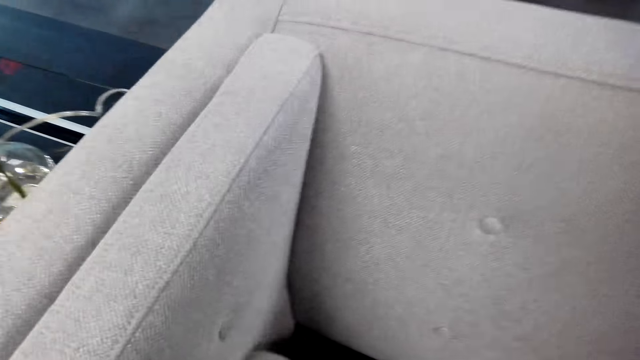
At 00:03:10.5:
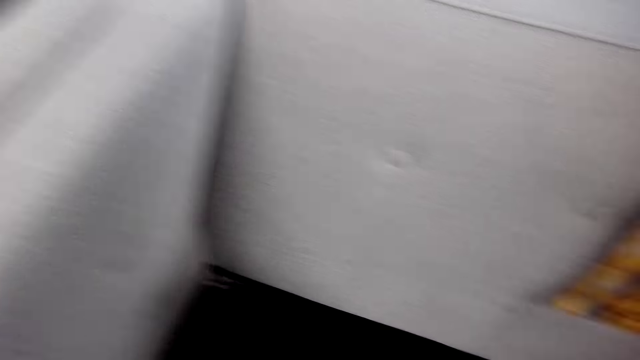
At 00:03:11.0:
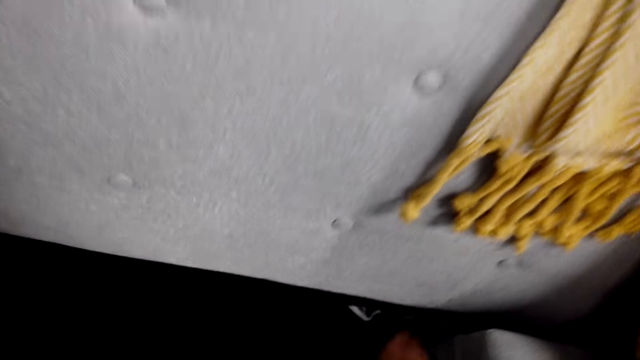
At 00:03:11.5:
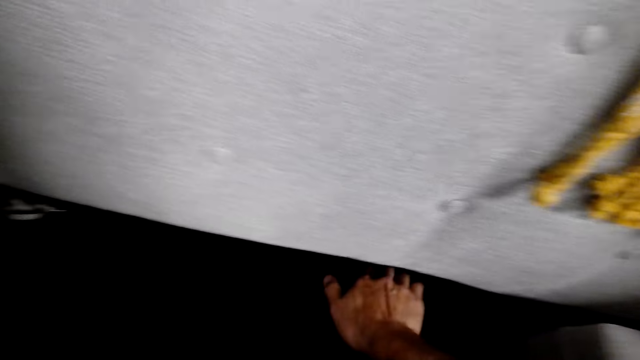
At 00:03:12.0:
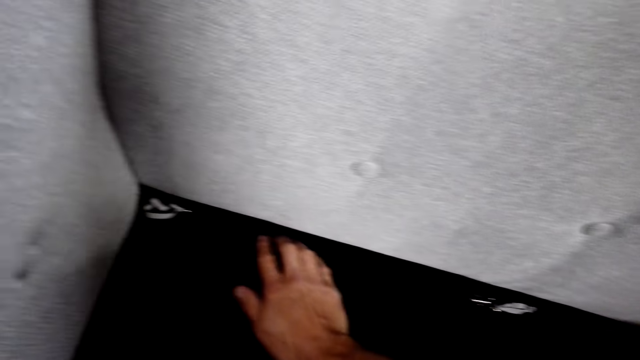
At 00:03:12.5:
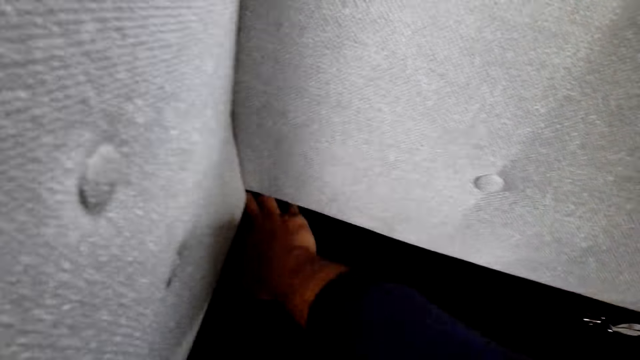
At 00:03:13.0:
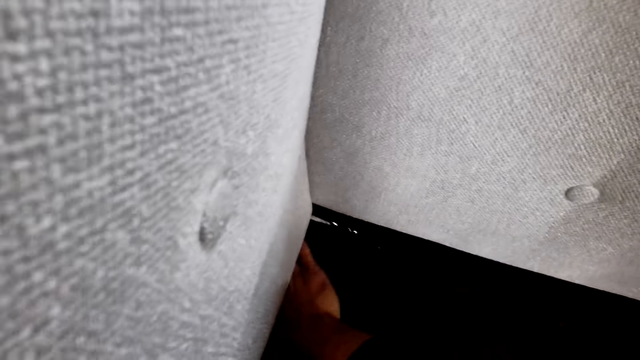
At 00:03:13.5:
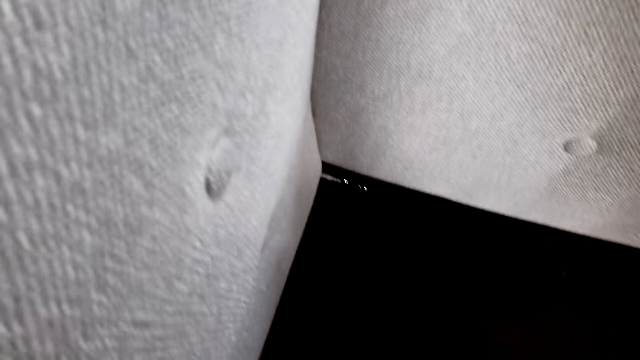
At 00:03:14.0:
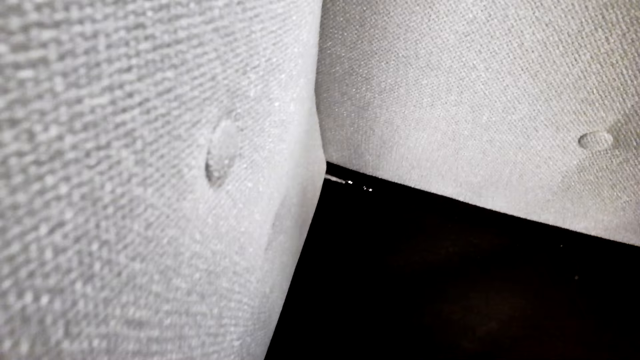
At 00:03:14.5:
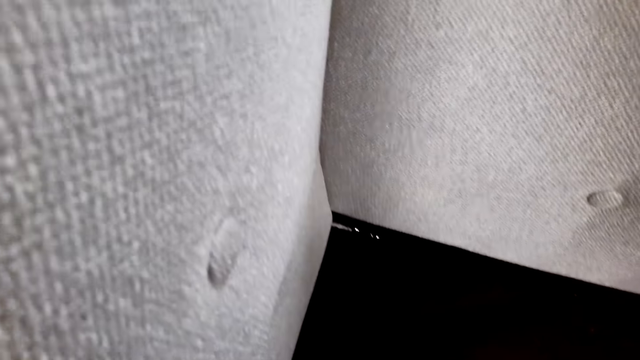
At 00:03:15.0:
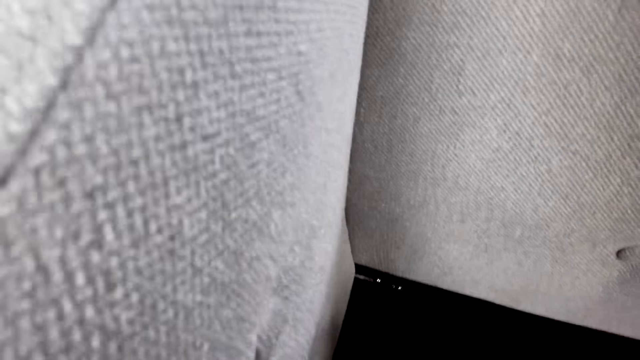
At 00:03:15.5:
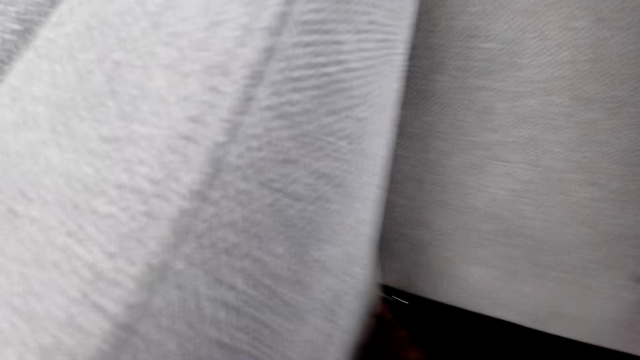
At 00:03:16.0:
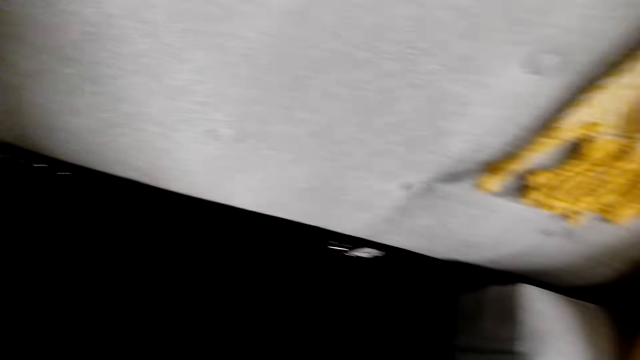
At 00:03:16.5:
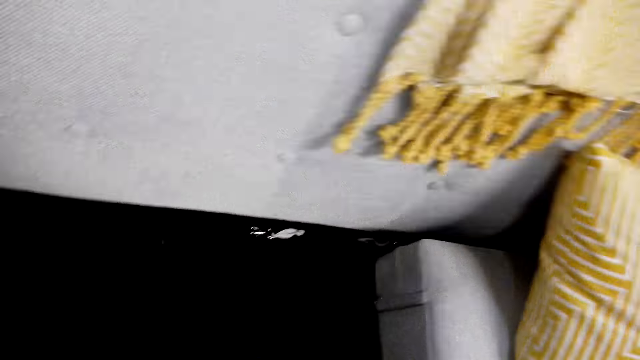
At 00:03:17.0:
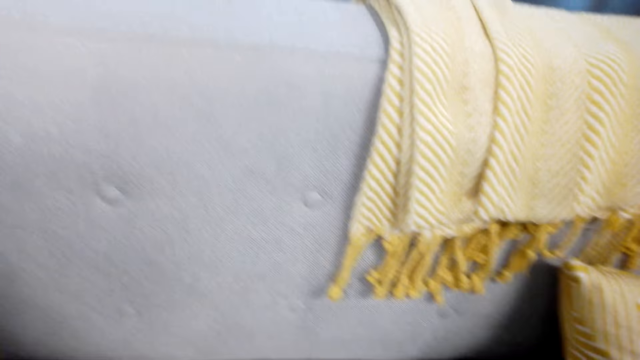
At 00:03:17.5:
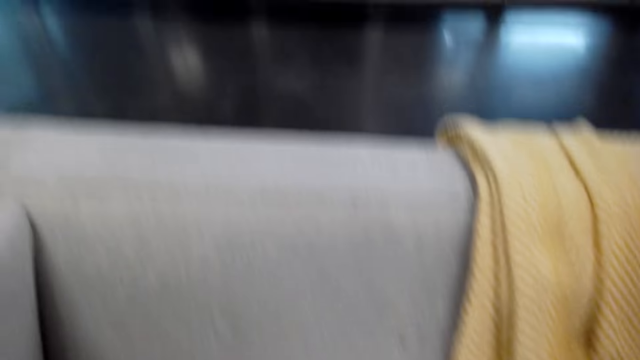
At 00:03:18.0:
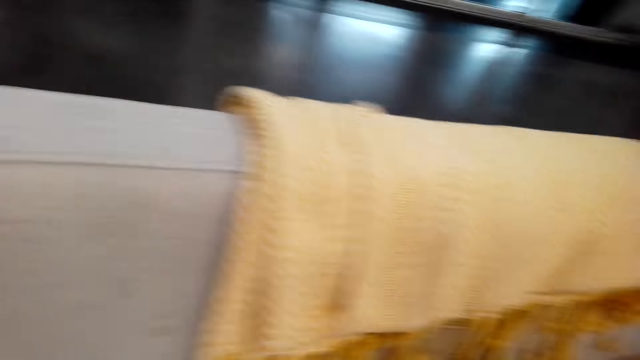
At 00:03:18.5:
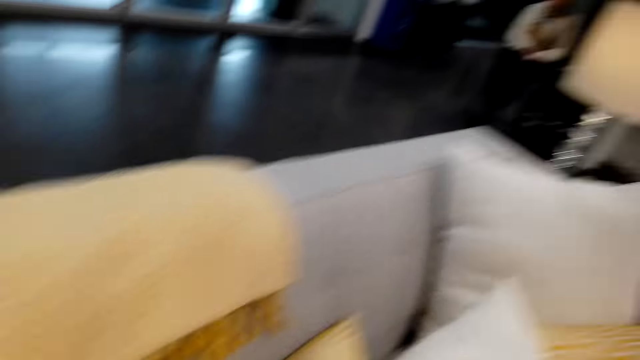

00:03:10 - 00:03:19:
The camera wearer moves a cushion. They move a hand on a sofa.

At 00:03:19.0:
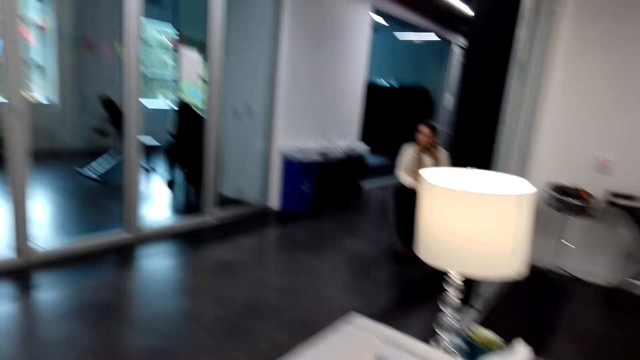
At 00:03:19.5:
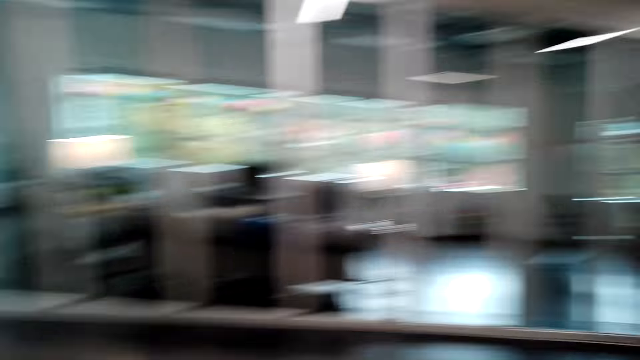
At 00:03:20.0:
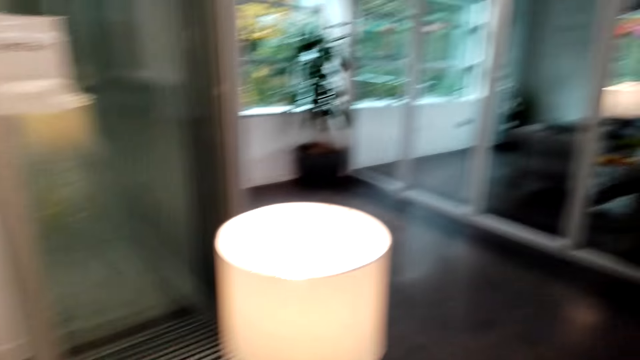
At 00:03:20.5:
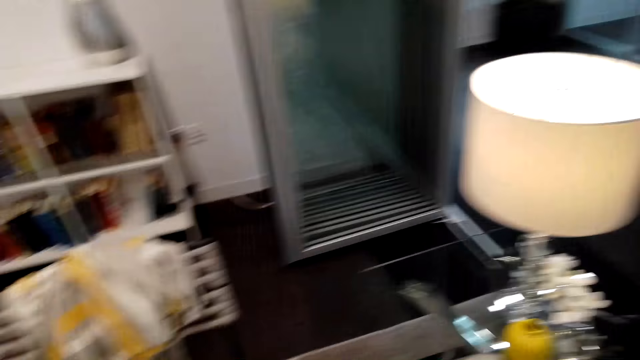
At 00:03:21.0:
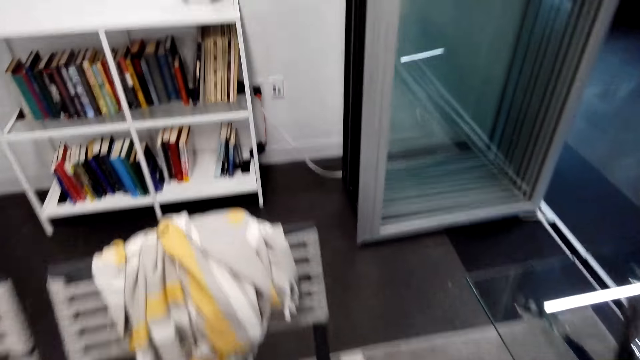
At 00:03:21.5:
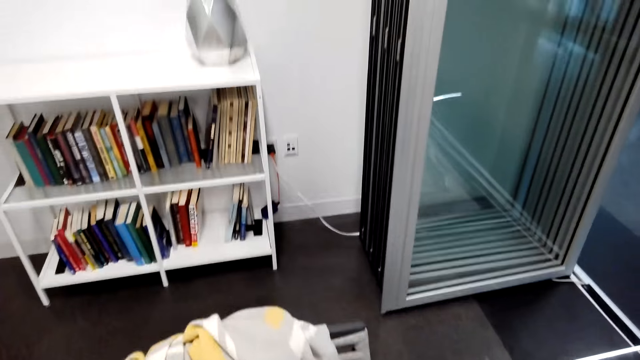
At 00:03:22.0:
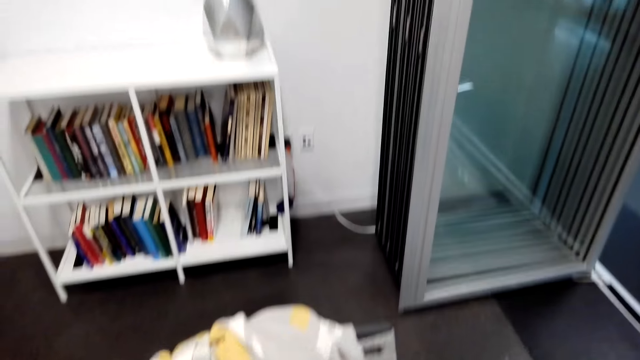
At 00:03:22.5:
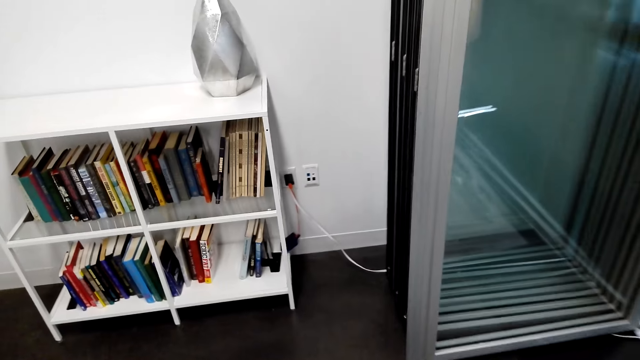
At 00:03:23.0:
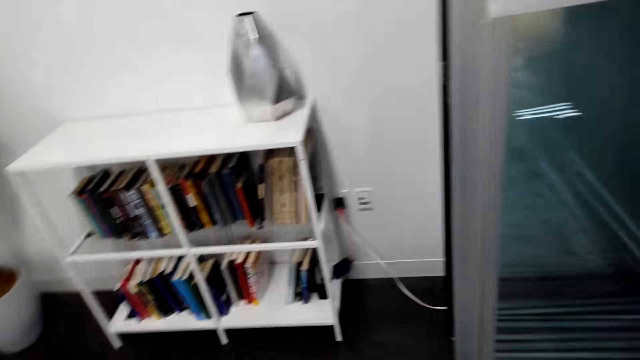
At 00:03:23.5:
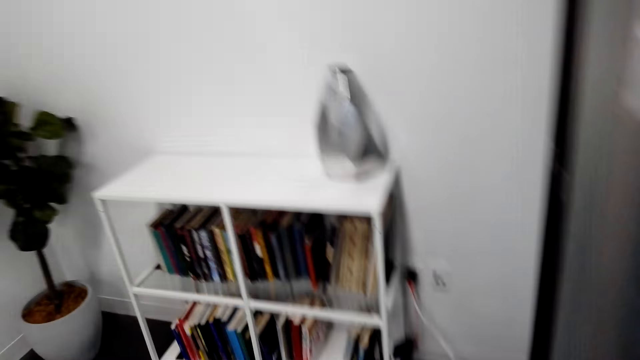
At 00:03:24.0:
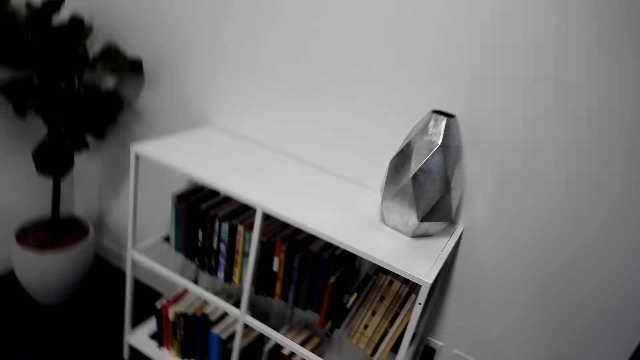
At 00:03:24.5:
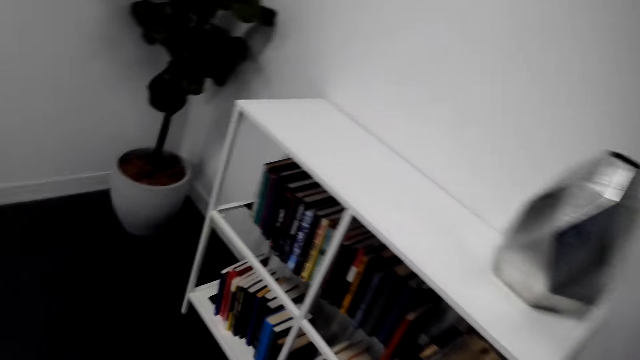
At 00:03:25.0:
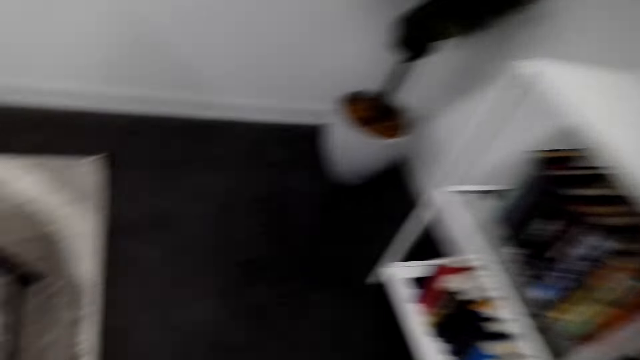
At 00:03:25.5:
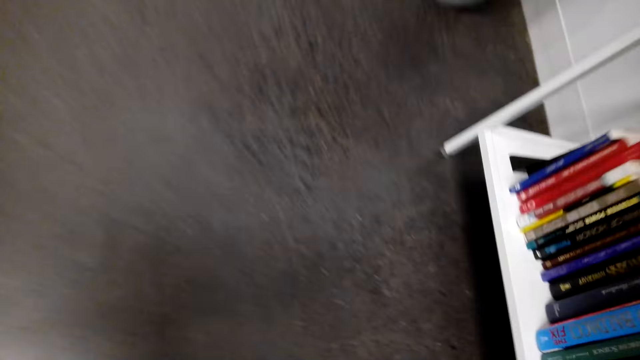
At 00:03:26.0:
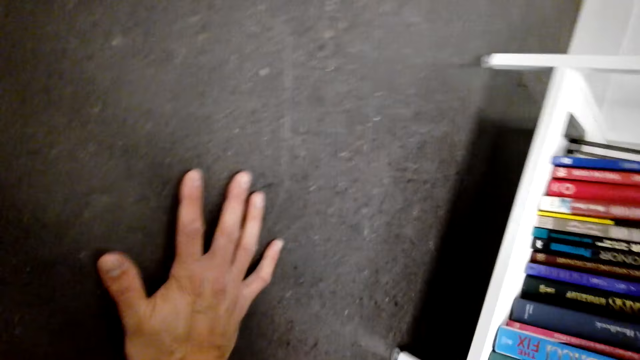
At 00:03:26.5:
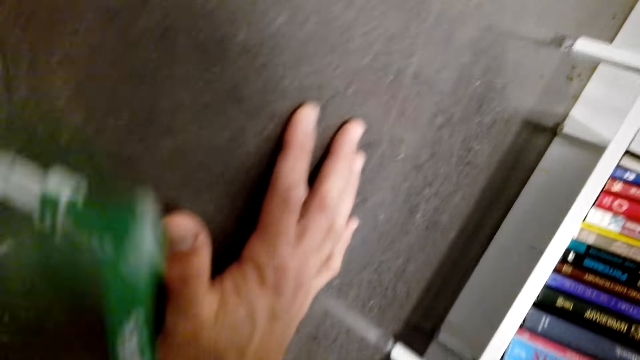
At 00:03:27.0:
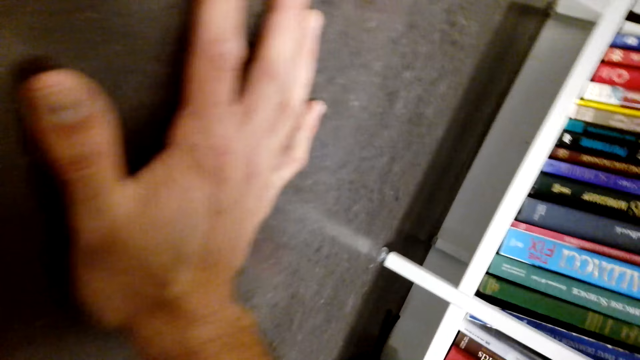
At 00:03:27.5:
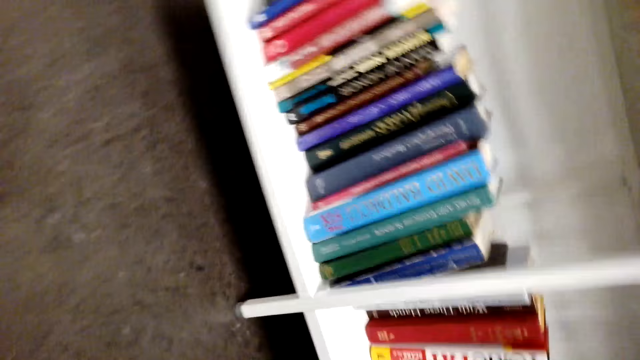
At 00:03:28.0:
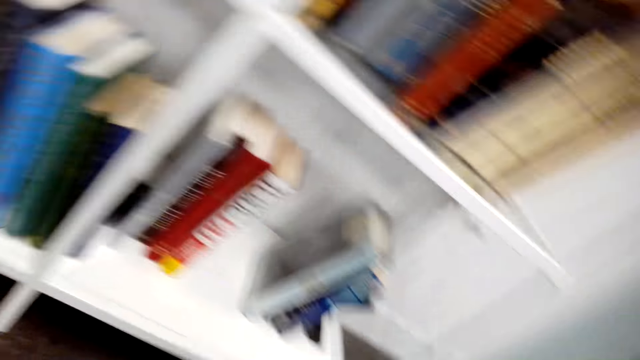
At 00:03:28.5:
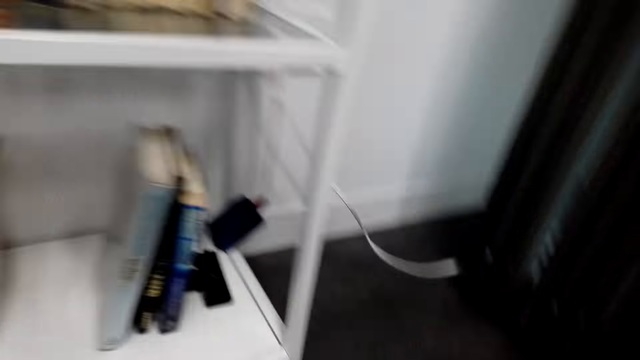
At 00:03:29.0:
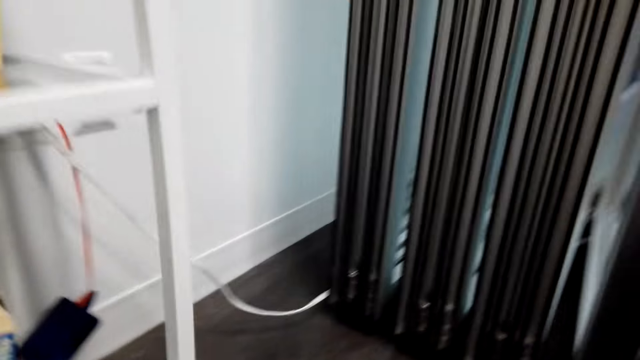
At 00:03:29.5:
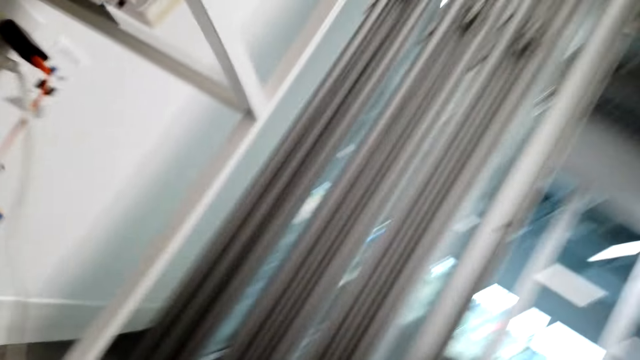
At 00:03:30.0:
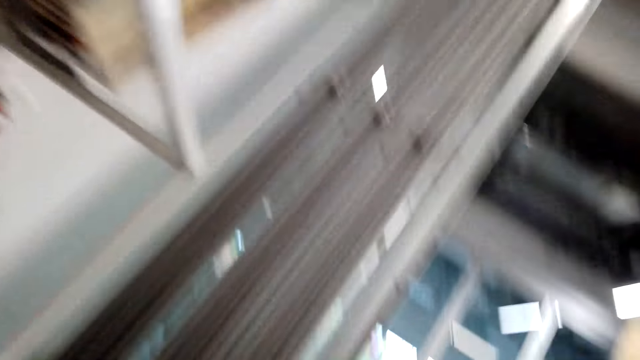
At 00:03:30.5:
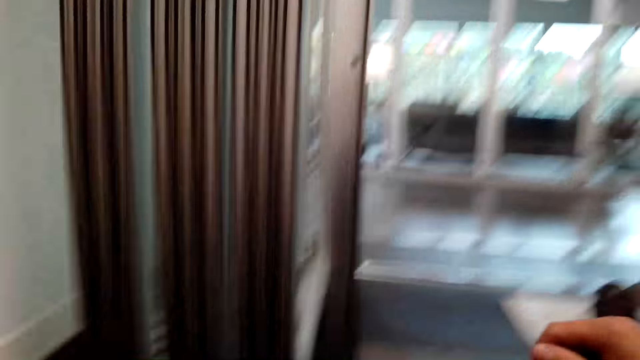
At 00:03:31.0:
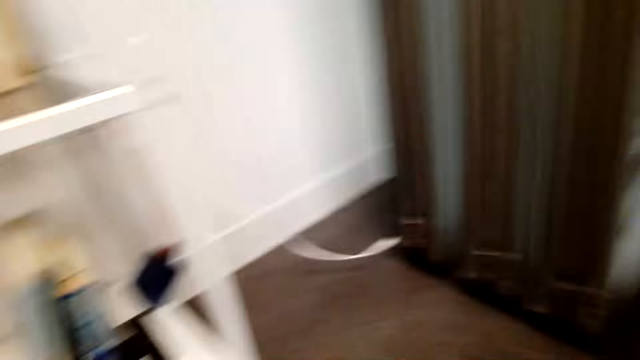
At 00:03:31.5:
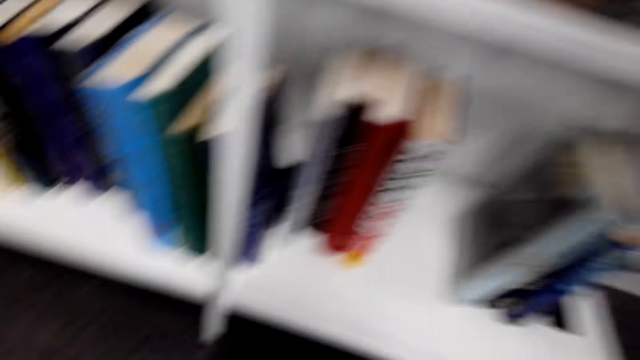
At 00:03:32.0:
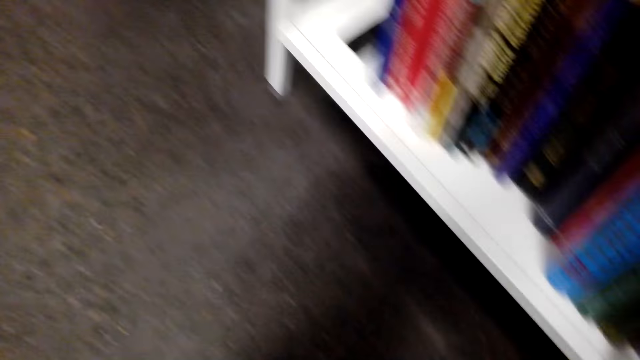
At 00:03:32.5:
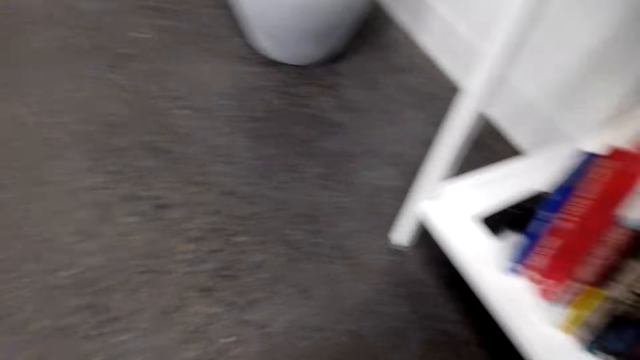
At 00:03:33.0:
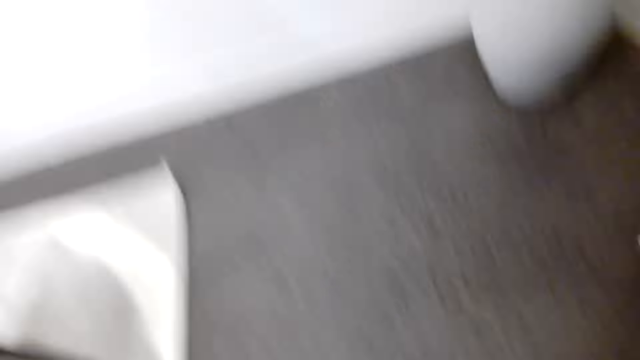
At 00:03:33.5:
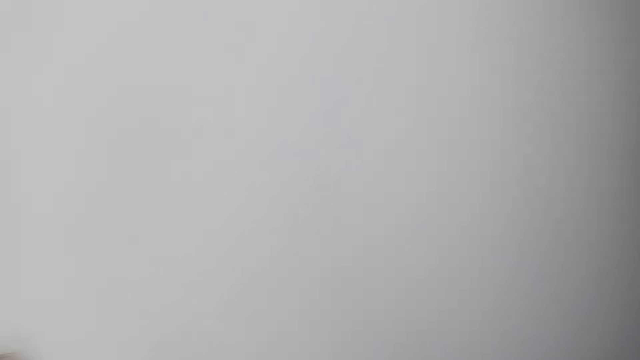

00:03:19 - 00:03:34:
The camera wearer moves around the house. They put a hand on the floor. They look under a bookshelf. They interact with someone.
